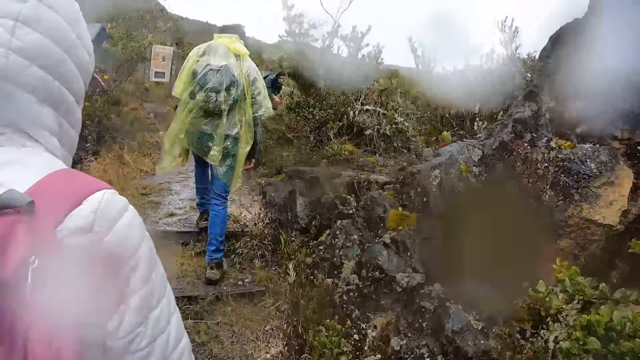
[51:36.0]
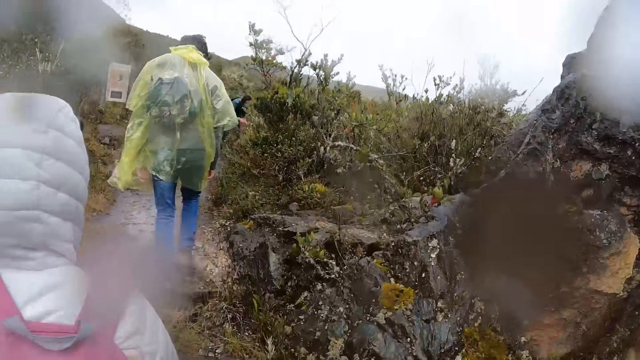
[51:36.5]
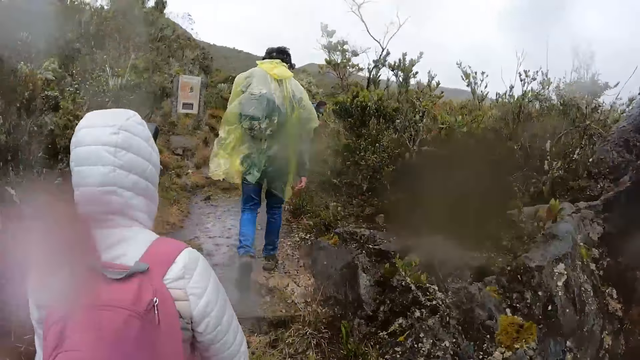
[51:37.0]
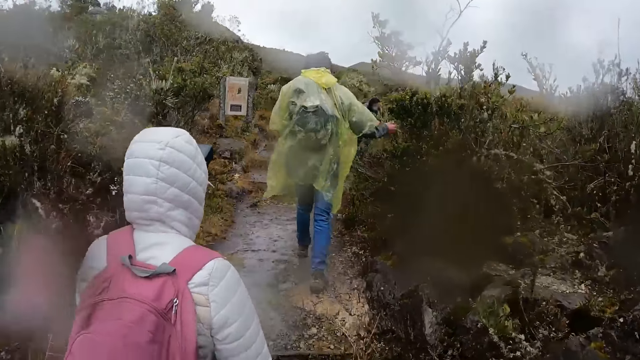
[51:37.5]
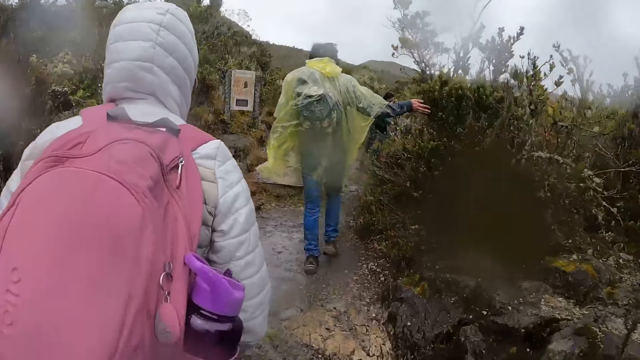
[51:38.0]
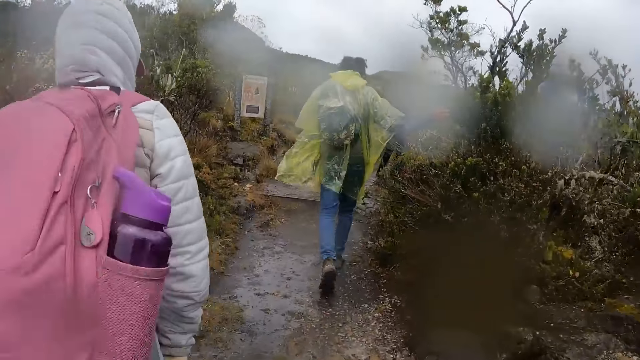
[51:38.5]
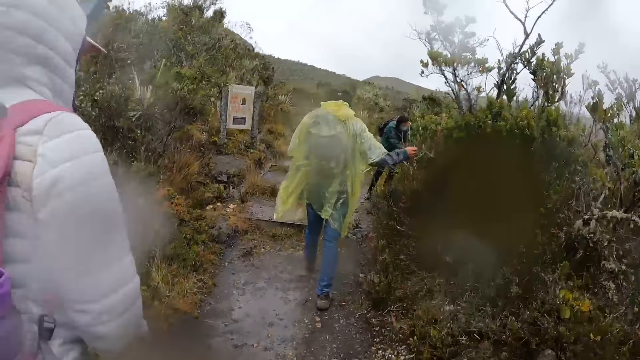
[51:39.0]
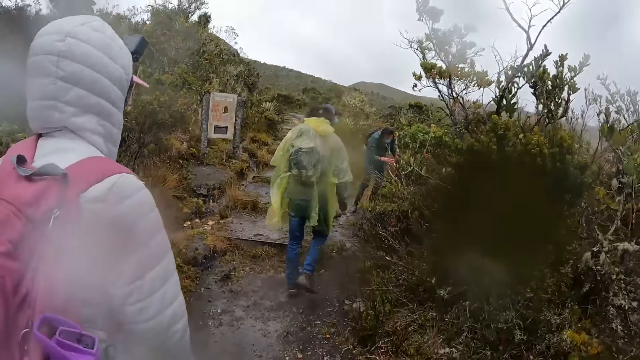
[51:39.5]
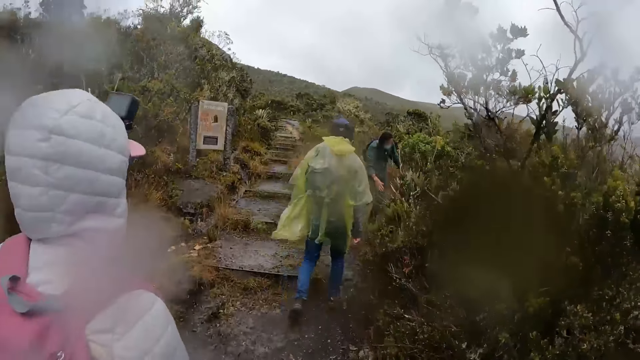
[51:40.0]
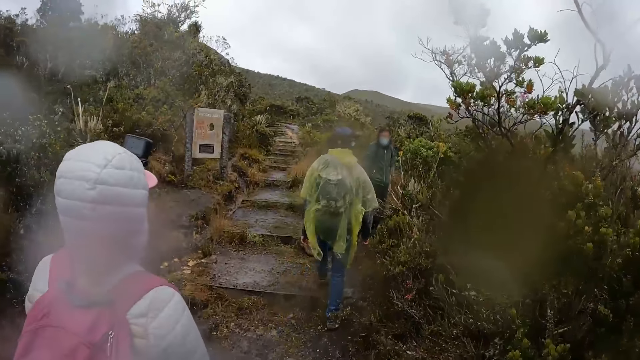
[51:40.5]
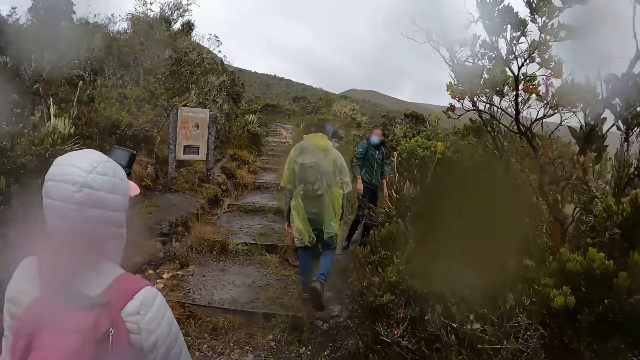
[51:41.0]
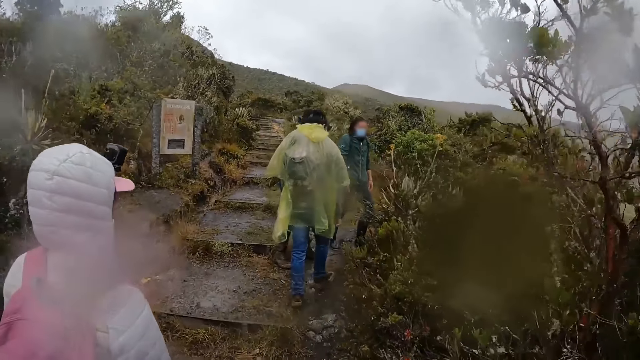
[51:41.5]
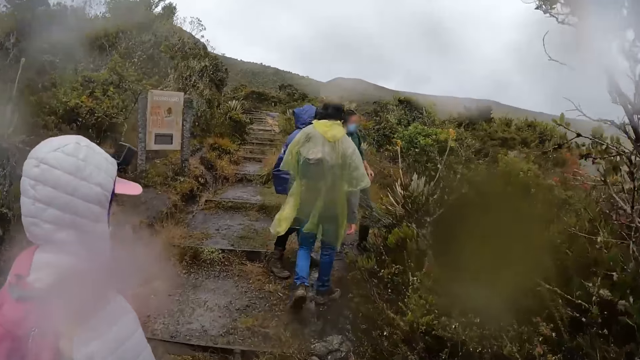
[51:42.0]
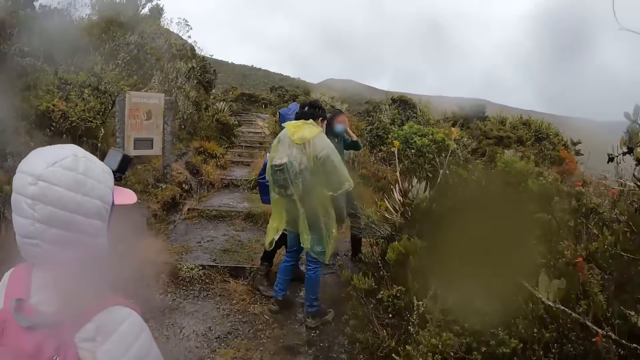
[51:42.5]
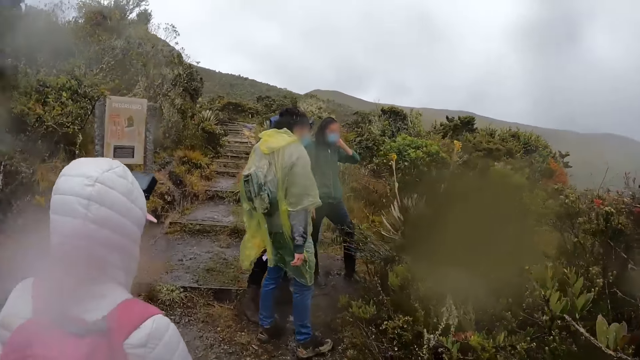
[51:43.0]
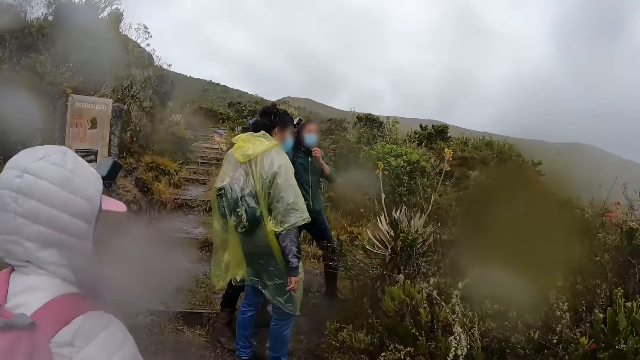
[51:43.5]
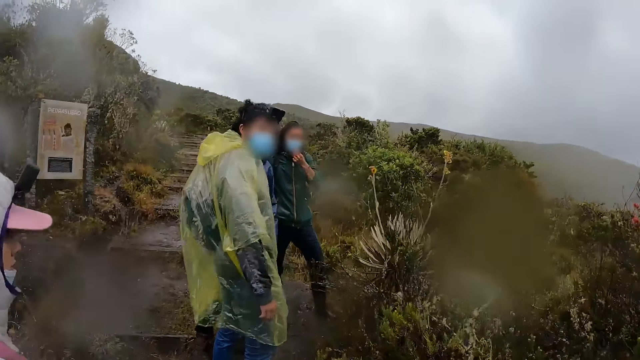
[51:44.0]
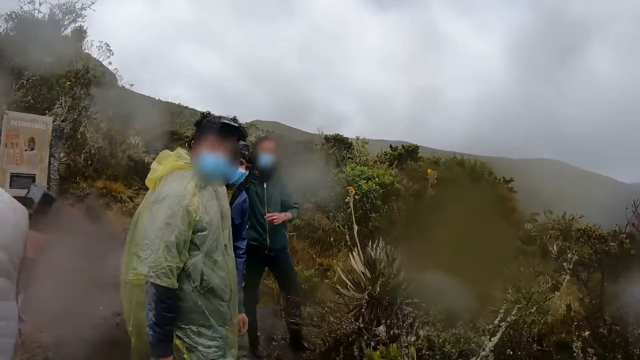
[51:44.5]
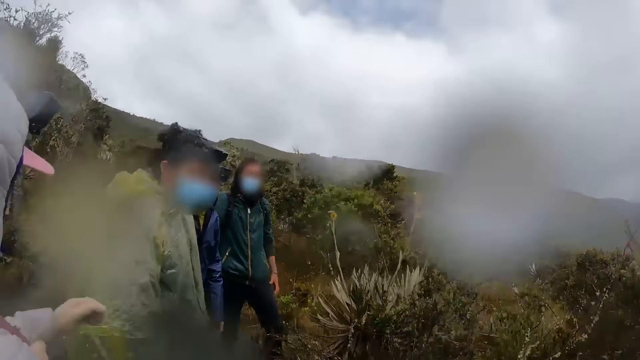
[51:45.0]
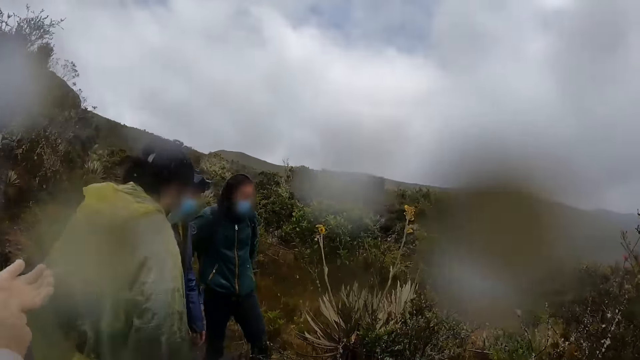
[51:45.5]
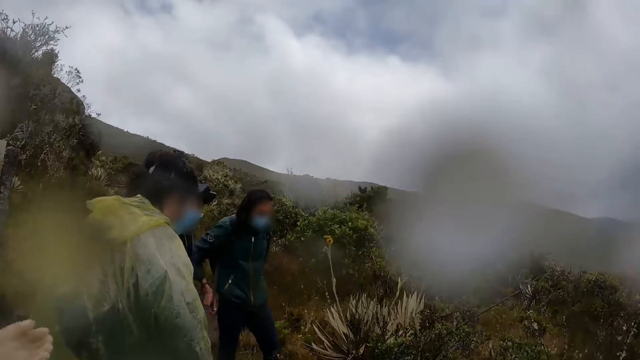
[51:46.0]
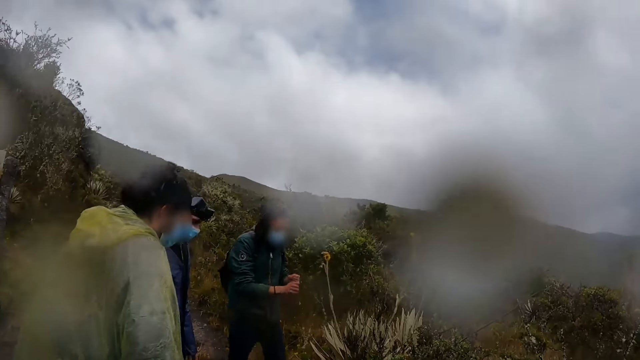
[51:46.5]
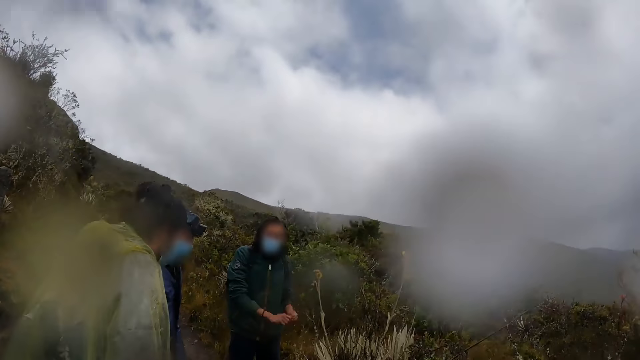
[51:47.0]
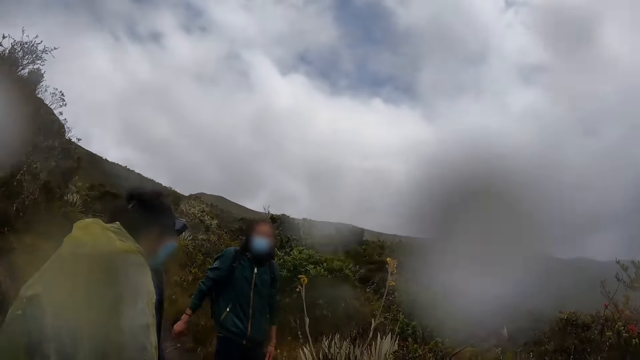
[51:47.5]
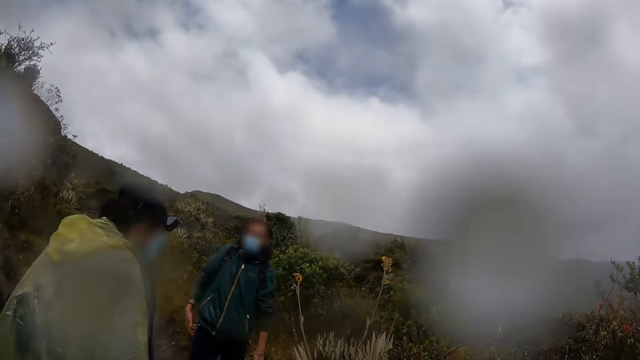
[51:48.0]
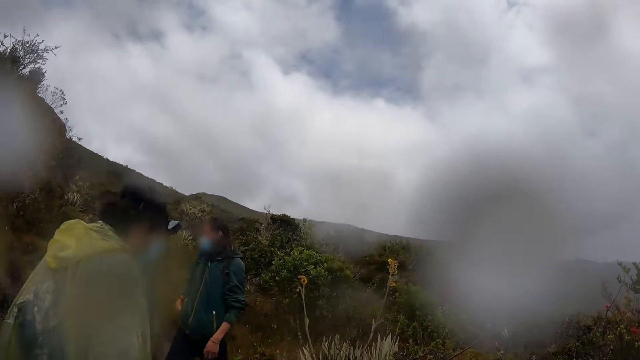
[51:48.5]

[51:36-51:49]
The man feels the plants with his right hand. A woman touches the shrubs with her hand. Another man touches a plant with both hands. The woman looks at the shrubs. The camera wearer interacts with the woman. Another woman moves her hand. A man moves his hands. The other man interacts with the camera wearer and the group of people.

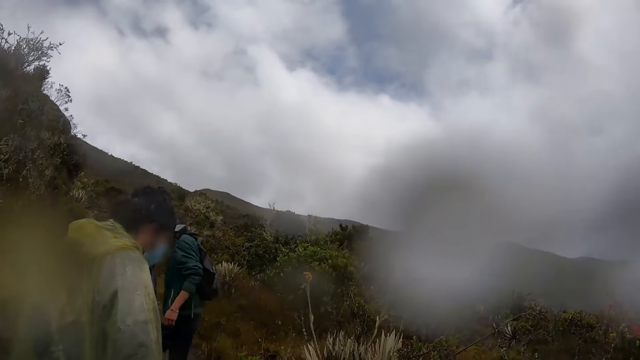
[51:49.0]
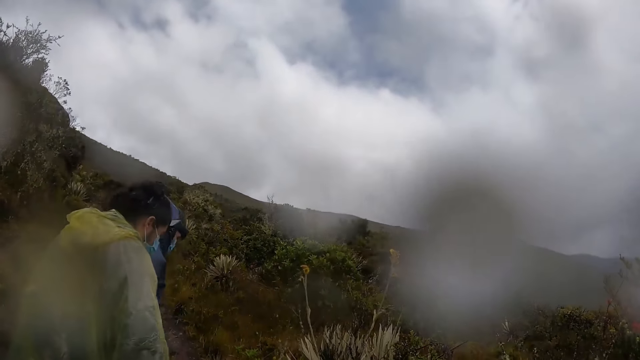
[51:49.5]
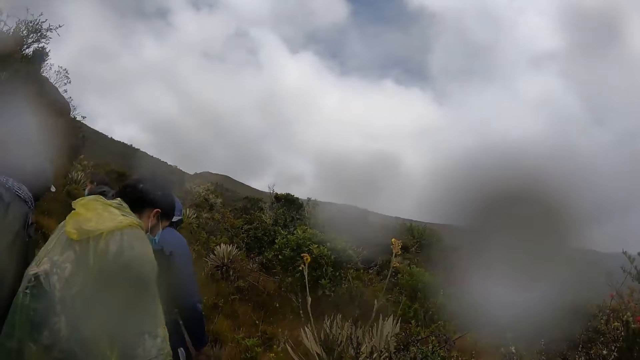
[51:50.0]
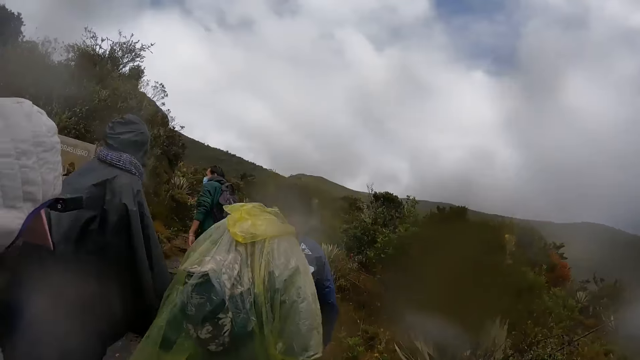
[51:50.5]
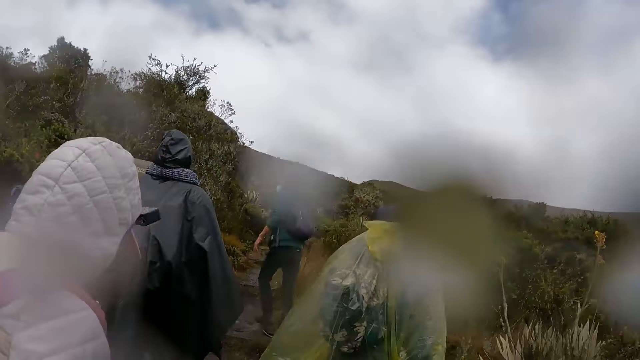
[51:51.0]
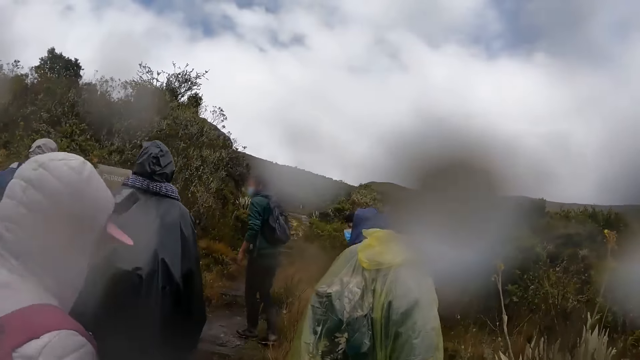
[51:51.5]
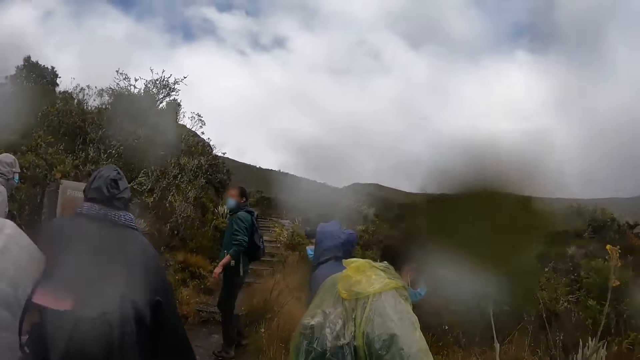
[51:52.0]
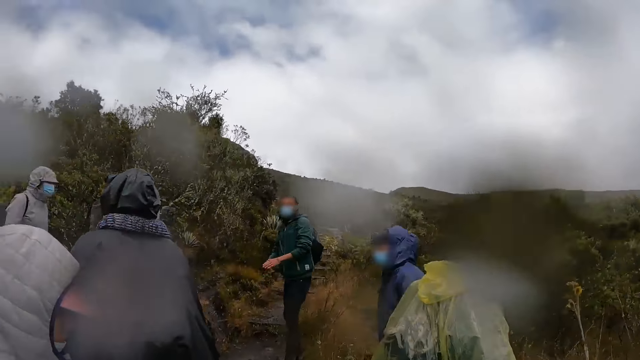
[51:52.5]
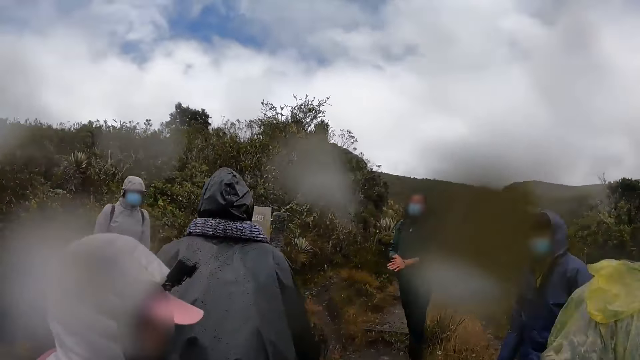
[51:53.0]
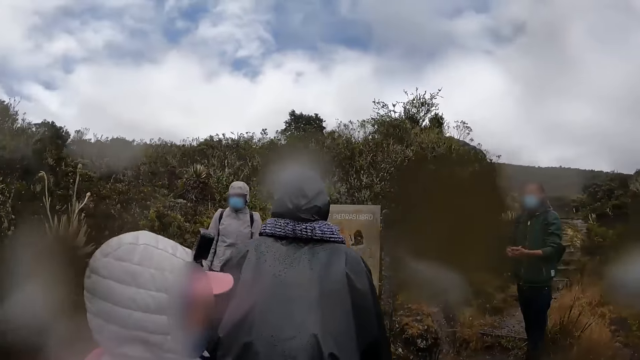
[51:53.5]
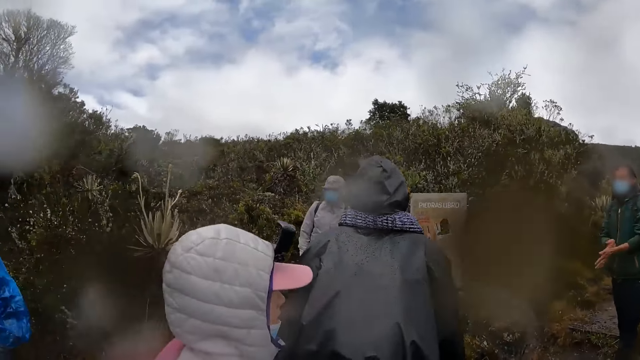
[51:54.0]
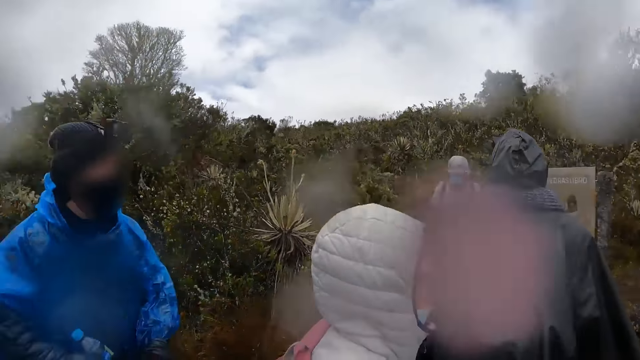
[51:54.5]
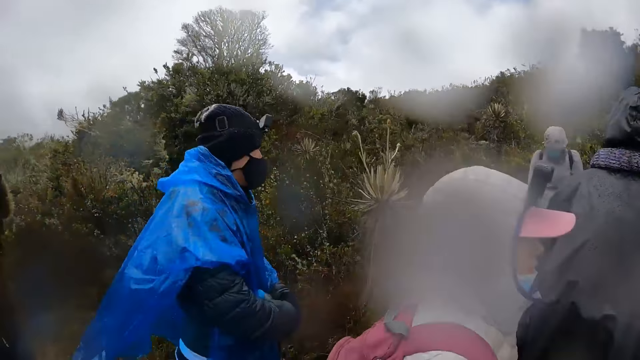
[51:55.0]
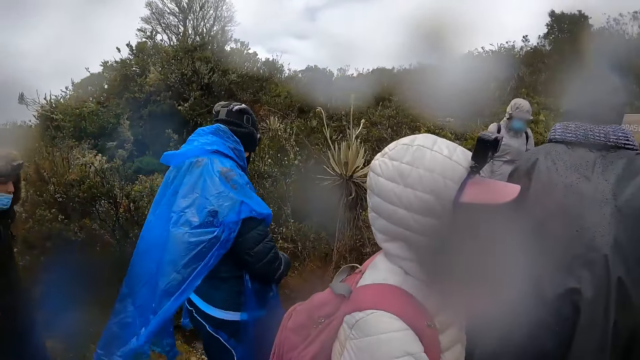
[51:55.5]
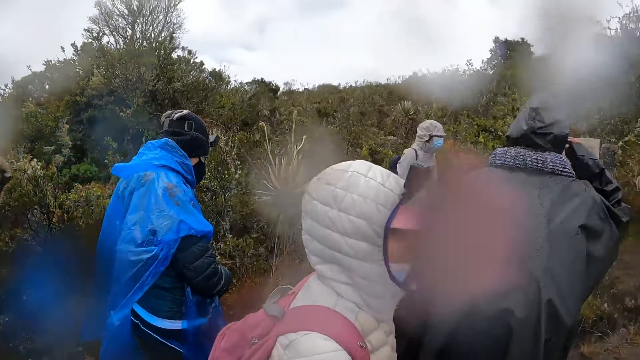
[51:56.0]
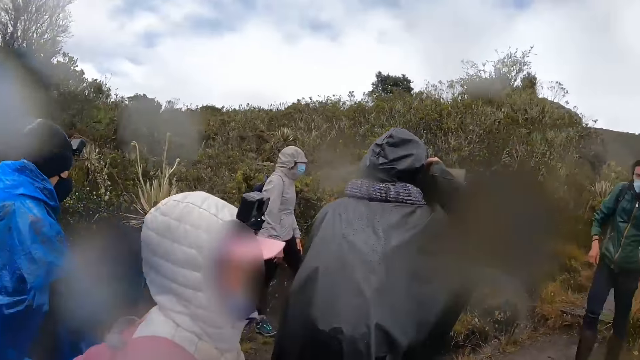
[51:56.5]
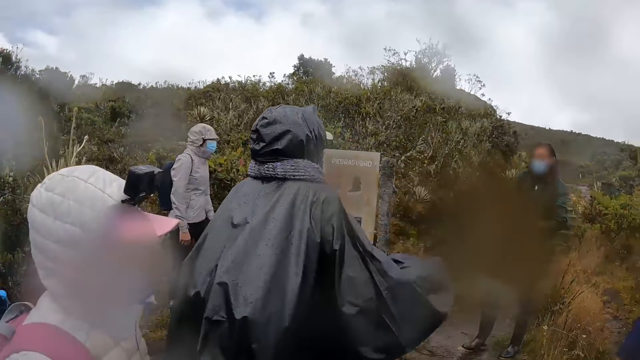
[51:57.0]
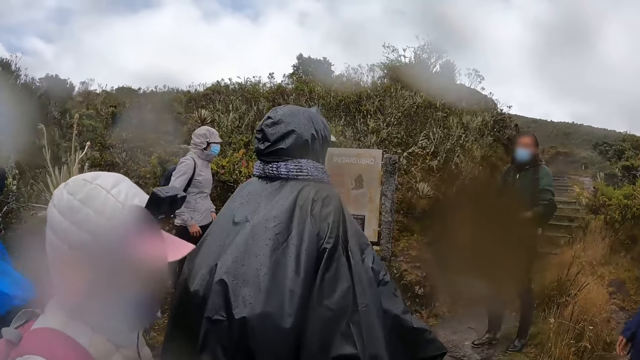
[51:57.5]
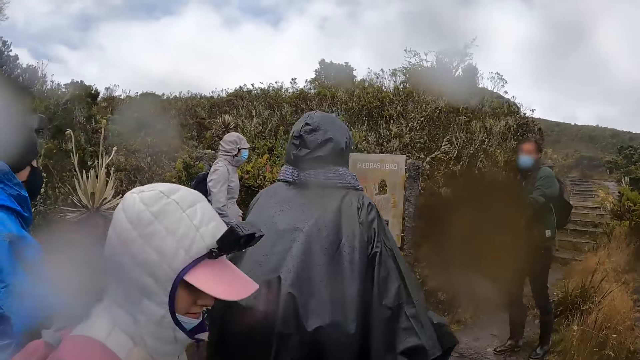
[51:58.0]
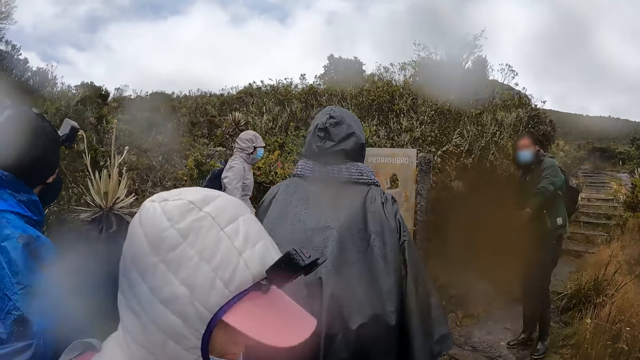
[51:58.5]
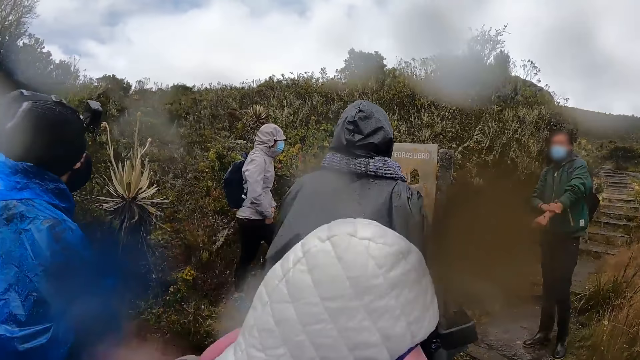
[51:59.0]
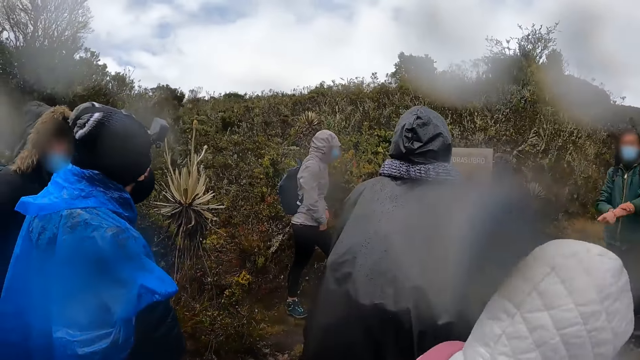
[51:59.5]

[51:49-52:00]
A man walks on the pavement. The man interacts with the camera wearer and the group of people.
